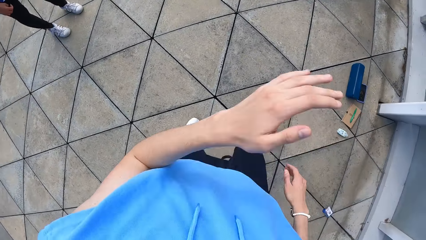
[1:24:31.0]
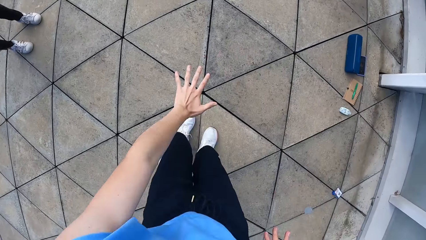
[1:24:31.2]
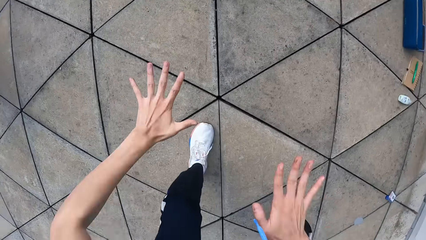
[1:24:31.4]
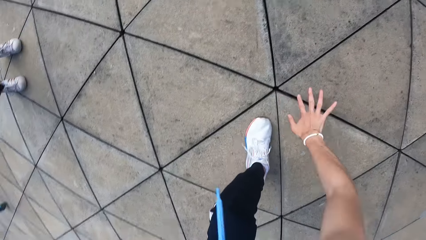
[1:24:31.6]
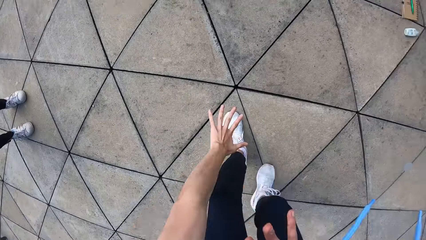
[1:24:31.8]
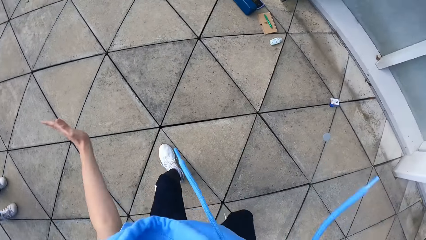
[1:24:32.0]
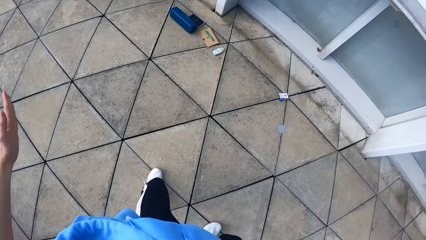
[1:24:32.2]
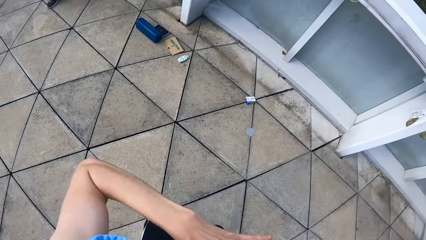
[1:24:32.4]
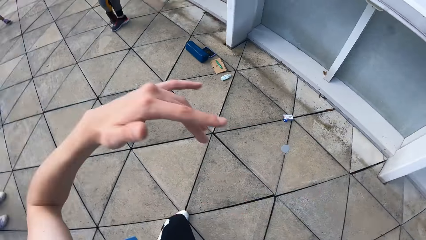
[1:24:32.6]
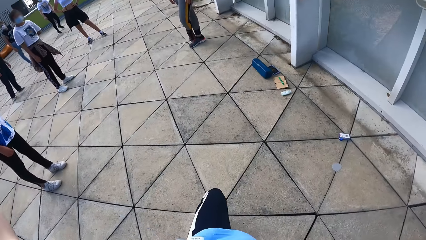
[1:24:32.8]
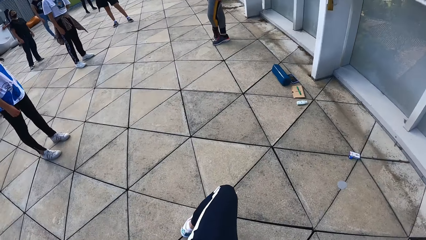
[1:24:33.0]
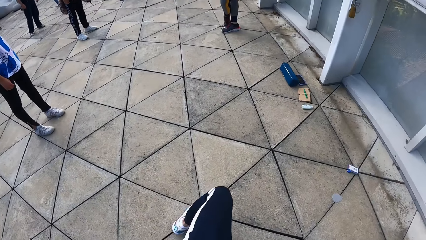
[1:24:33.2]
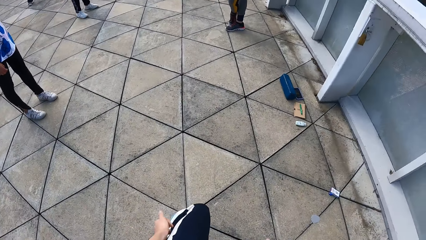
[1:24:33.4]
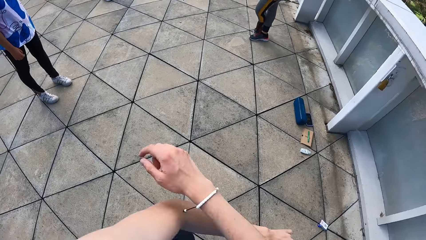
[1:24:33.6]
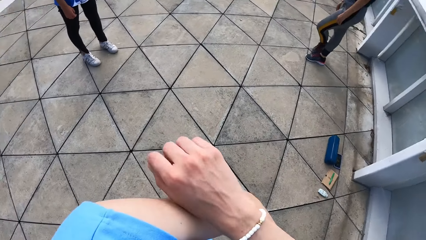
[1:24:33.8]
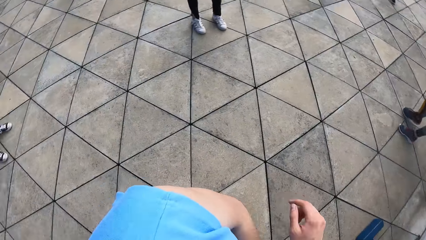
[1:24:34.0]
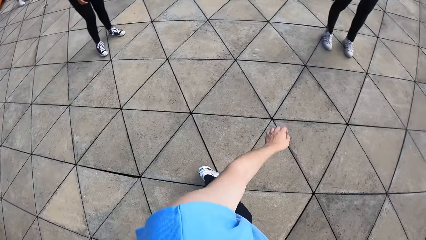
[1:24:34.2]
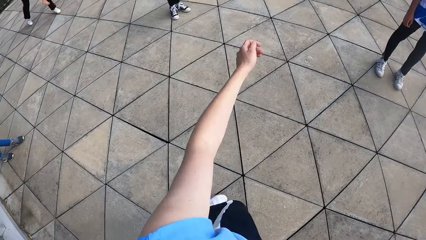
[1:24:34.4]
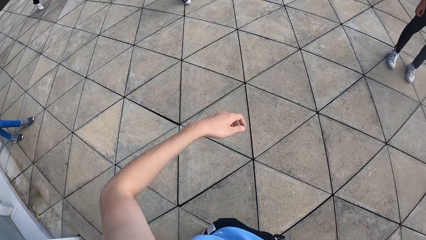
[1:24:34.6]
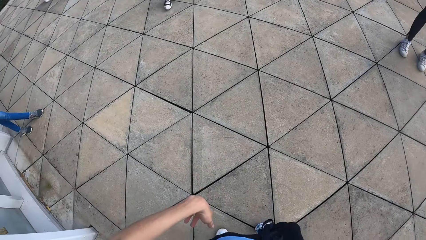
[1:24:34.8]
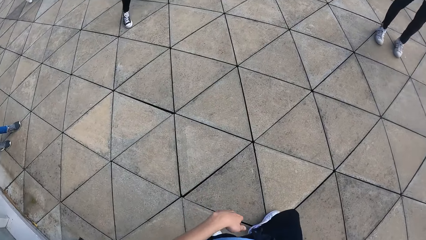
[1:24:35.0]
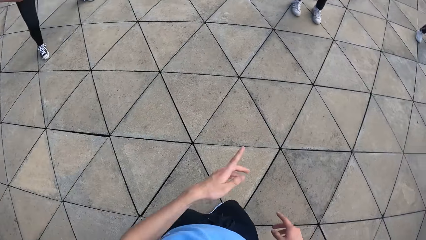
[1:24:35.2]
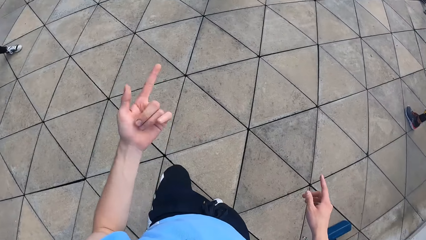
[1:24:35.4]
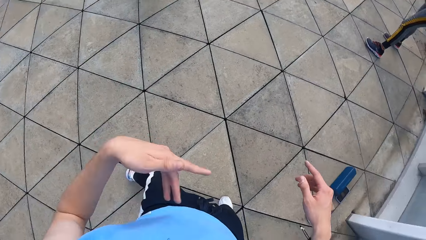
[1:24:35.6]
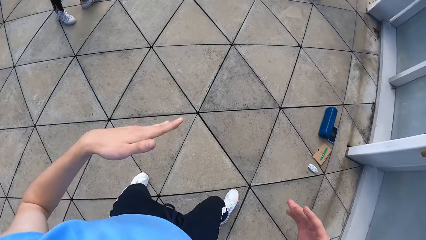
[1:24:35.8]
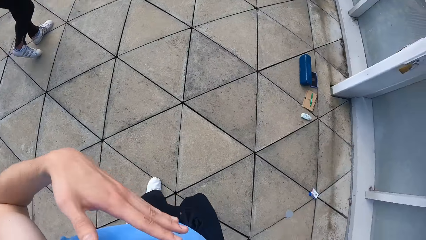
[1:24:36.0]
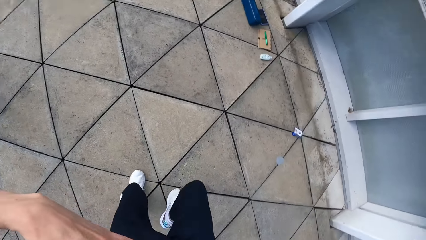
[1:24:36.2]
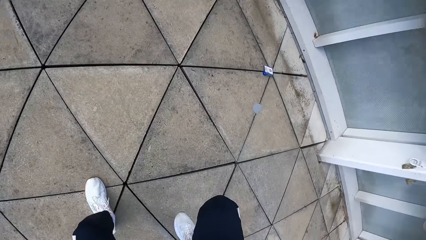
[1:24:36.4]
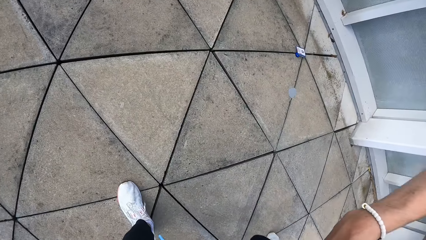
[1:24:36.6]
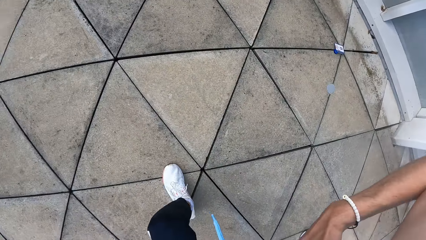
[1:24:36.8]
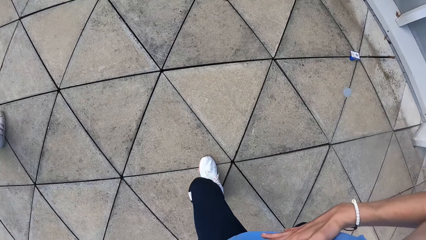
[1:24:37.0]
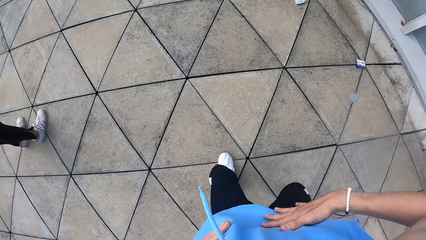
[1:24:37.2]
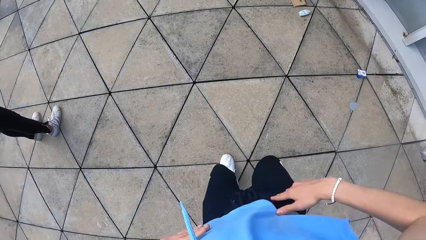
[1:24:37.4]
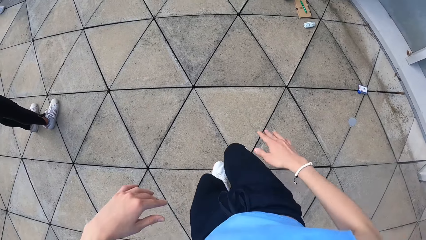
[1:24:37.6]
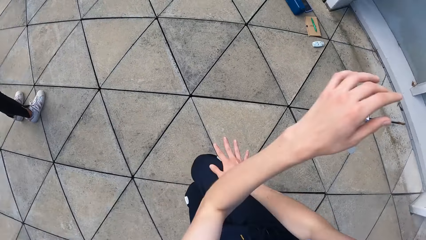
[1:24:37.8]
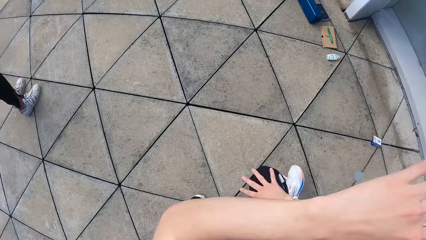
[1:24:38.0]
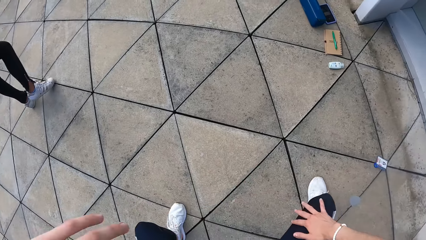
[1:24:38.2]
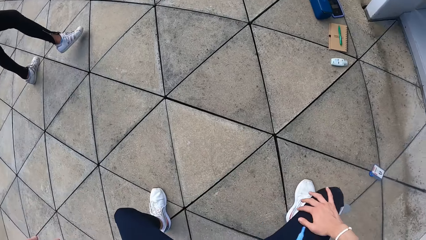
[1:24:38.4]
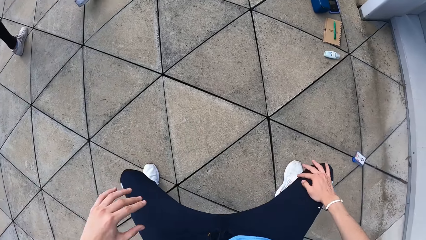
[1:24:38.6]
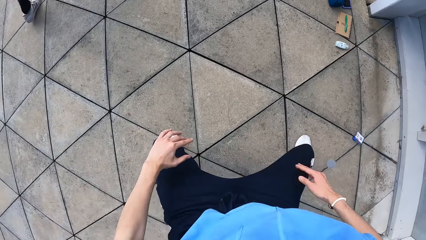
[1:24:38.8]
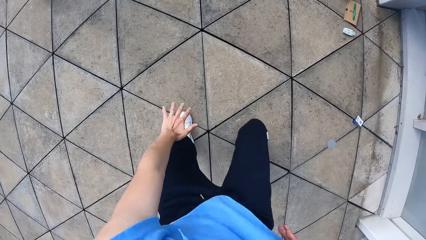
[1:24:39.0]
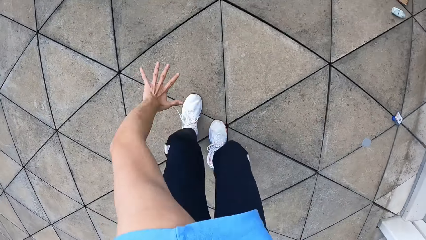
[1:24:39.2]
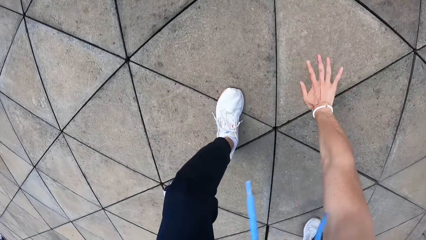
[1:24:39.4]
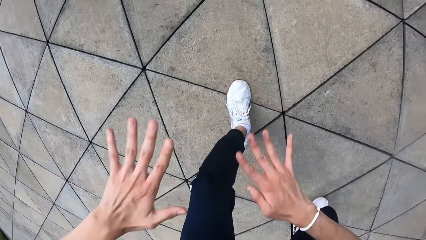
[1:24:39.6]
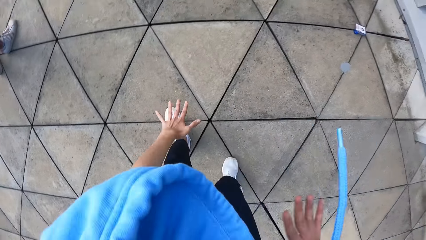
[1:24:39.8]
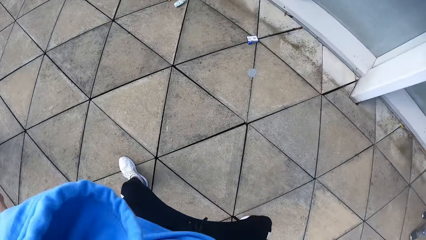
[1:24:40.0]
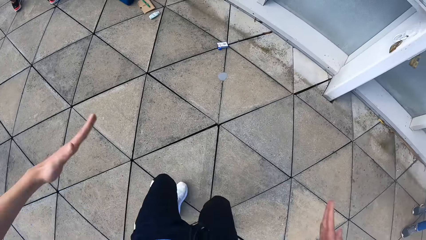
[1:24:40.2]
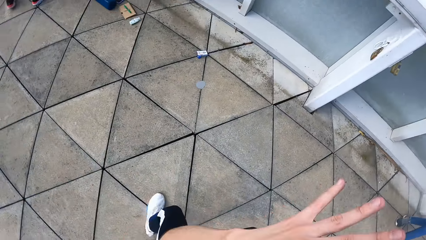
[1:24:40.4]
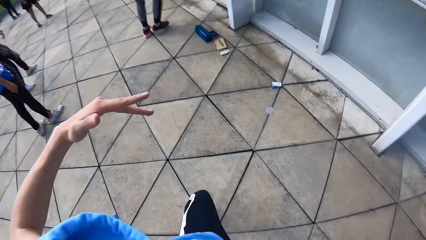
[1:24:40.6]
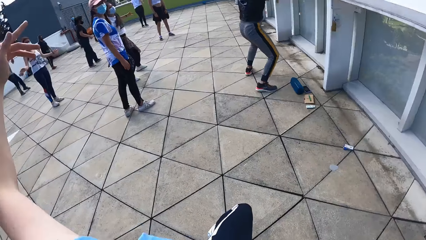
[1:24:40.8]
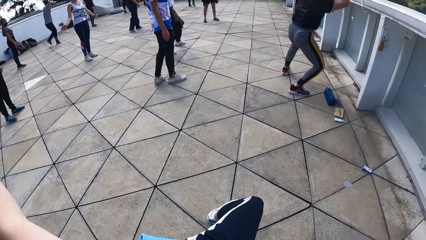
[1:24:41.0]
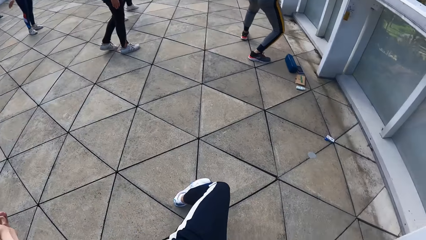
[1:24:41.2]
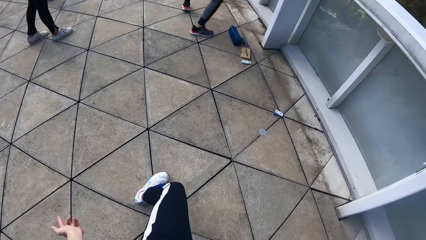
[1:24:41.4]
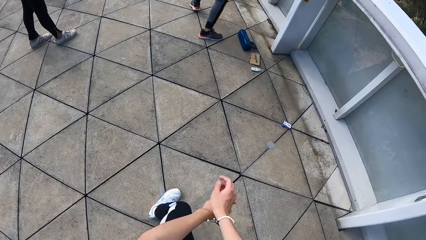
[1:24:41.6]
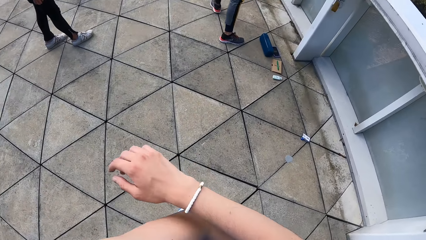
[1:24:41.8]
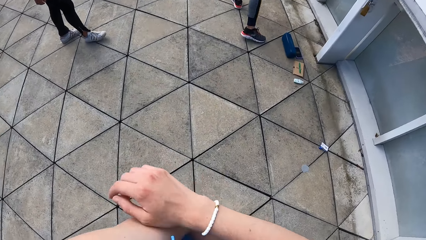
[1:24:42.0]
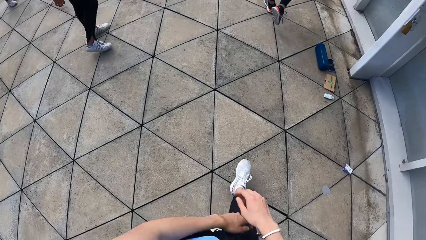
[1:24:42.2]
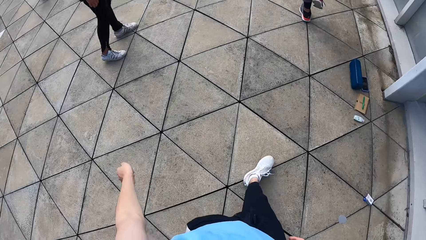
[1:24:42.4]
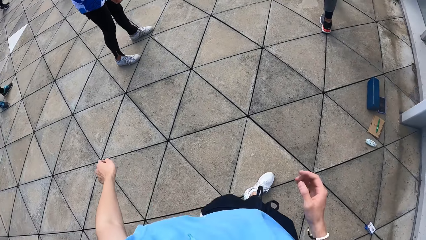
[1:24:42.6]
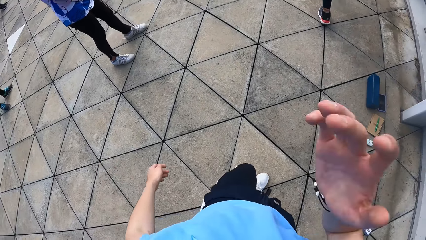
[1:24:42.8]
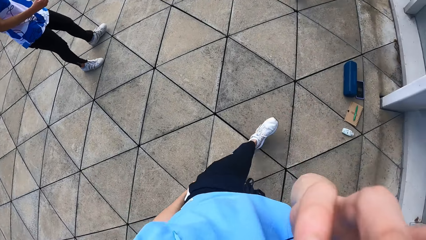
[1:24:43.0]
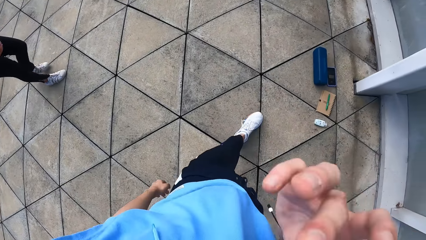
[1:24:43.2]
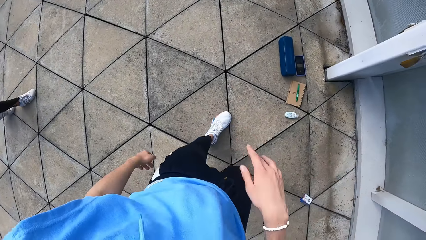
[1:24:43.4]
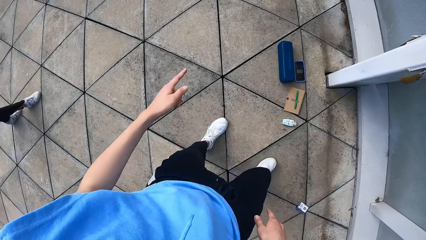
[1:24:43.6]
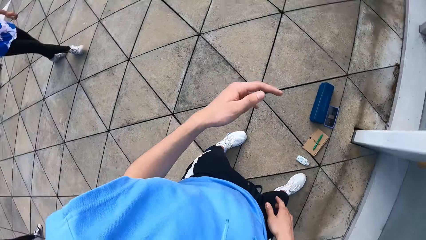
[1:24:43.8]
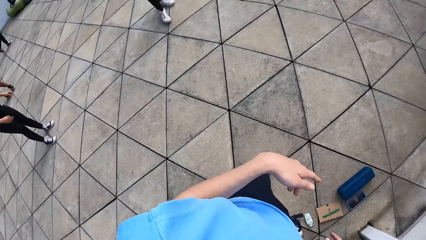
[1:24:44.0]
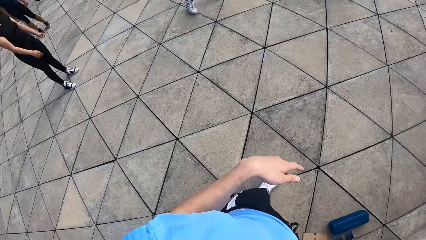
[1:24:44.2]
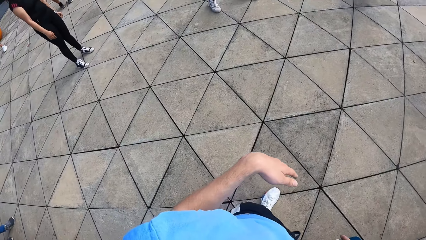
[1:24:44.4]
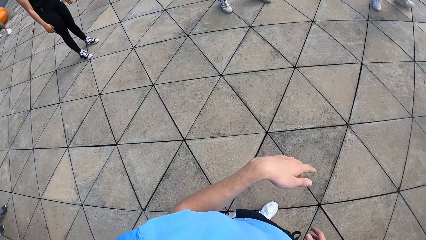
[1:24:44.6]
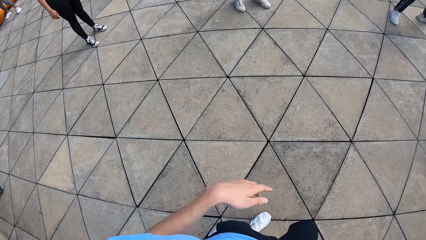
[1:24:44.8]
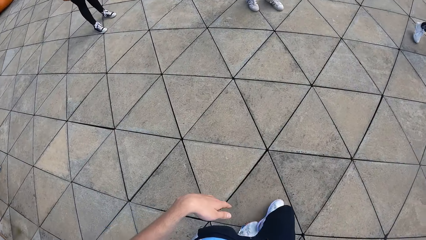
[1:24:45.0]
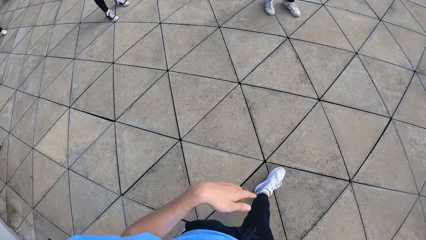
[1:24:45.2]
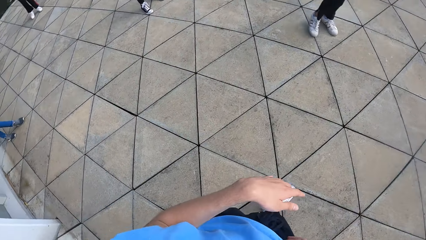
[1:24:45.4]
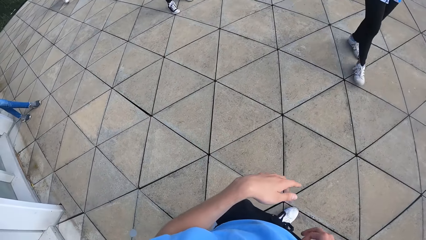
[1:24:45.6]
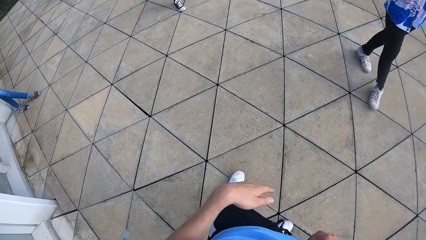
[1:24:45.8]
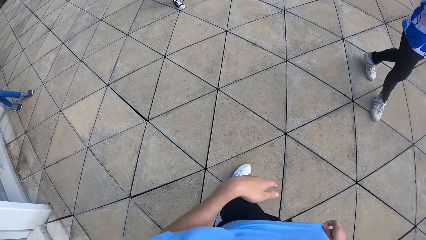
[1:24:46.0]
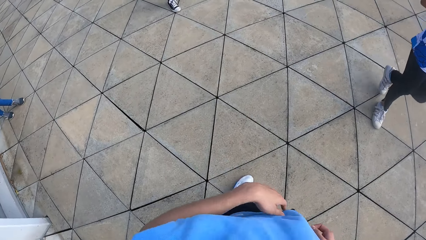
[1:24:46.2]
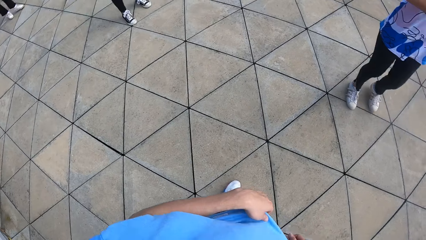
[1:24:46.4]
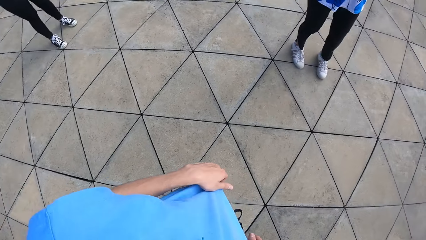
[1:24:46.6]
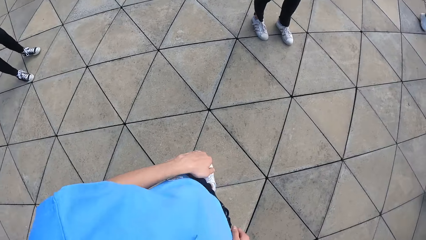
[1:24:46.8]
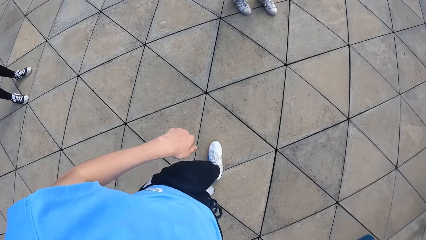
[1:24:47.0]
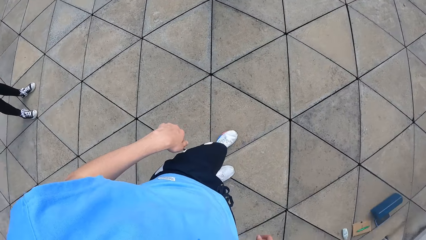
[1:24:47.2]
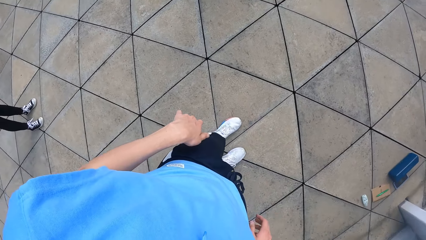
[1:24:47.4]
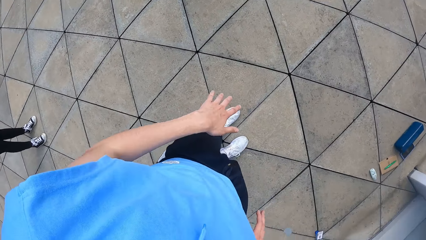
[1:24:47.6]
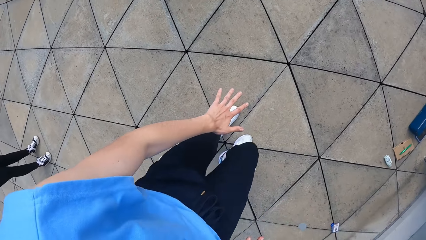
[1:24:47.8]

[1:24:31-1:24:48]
The camera wearer holds her face. She cleans her face with her left hand. She dances with both hands. She cleans her face with her right hand. She holds her face.
